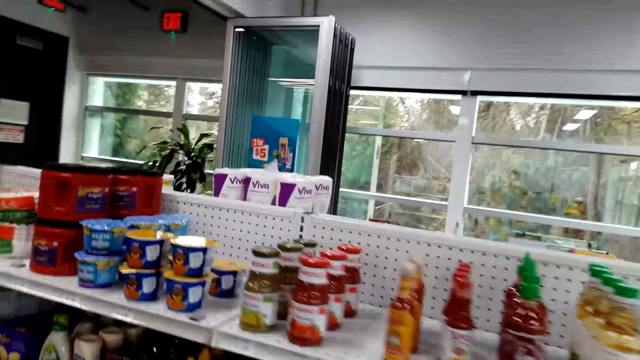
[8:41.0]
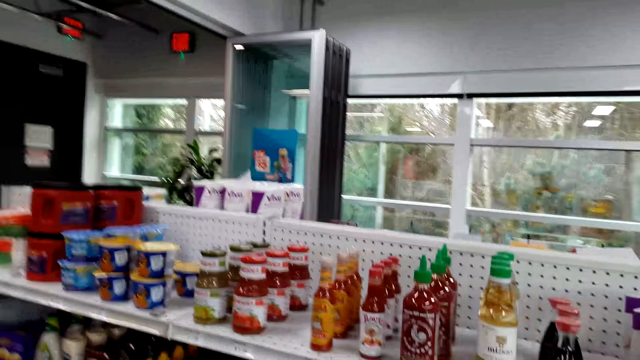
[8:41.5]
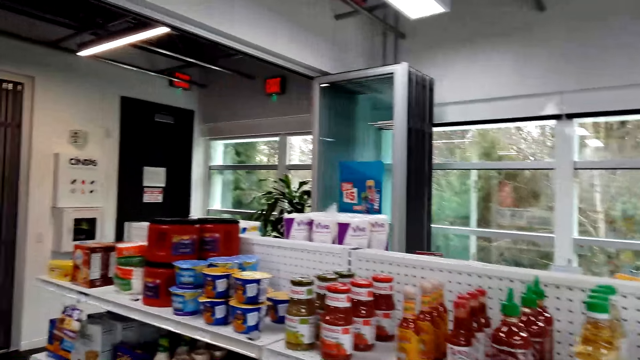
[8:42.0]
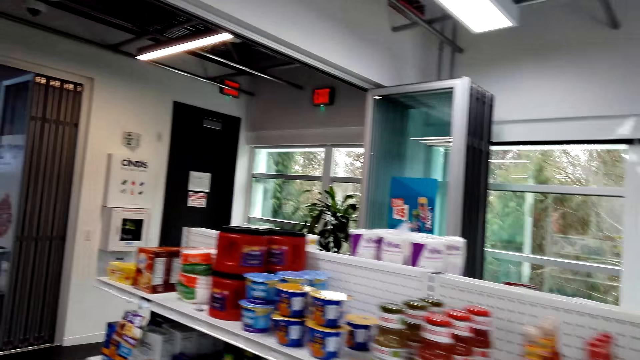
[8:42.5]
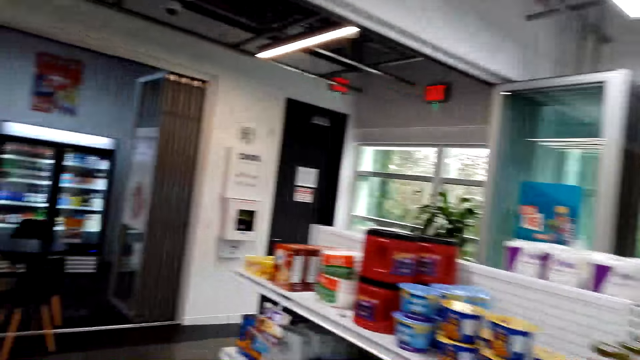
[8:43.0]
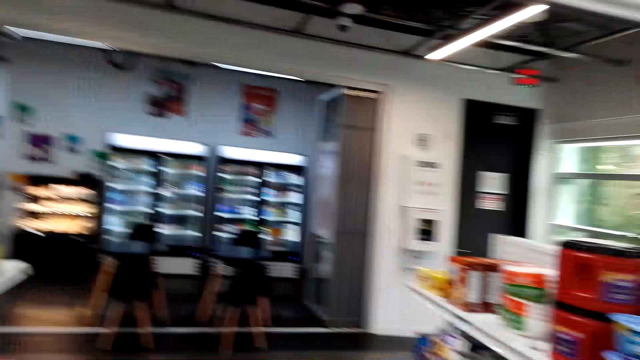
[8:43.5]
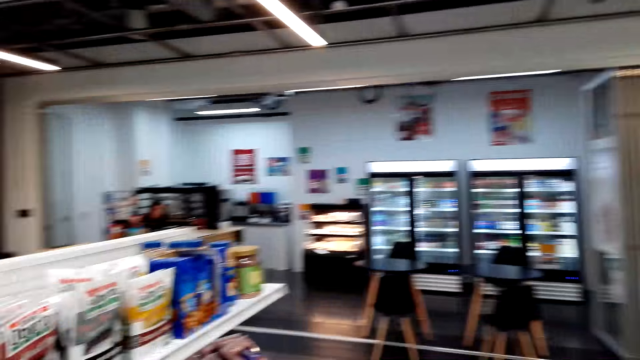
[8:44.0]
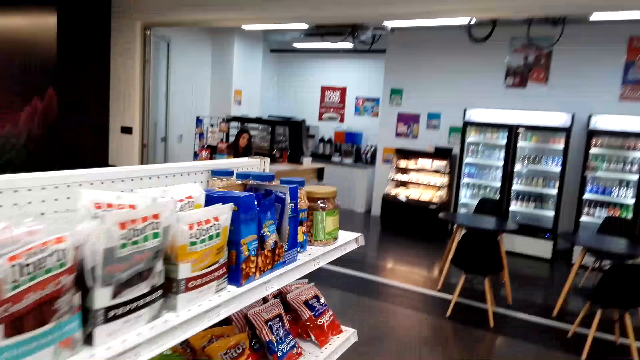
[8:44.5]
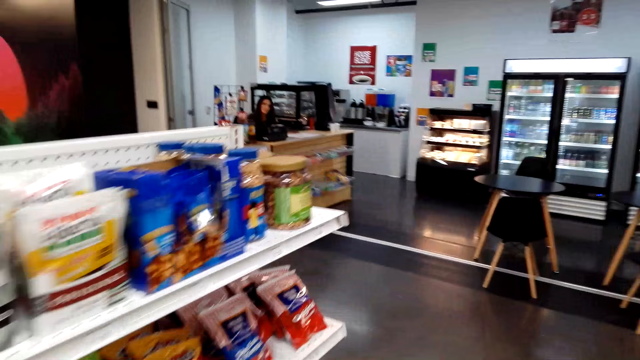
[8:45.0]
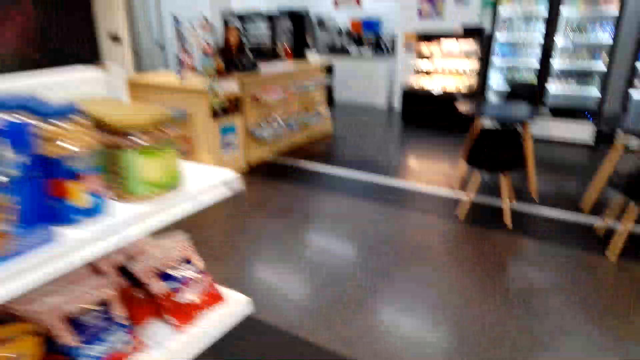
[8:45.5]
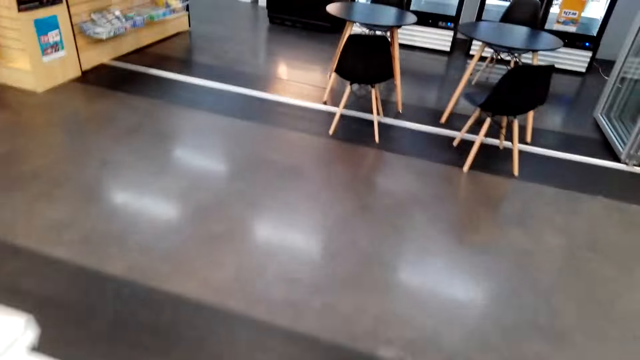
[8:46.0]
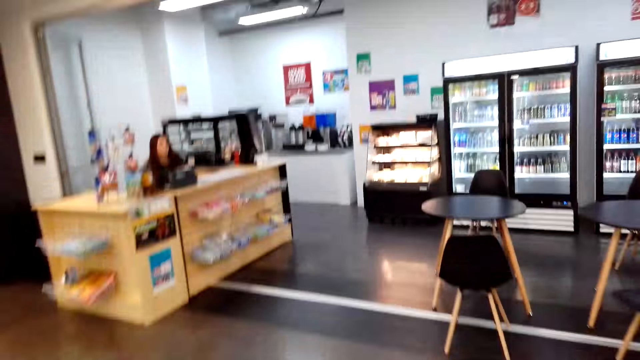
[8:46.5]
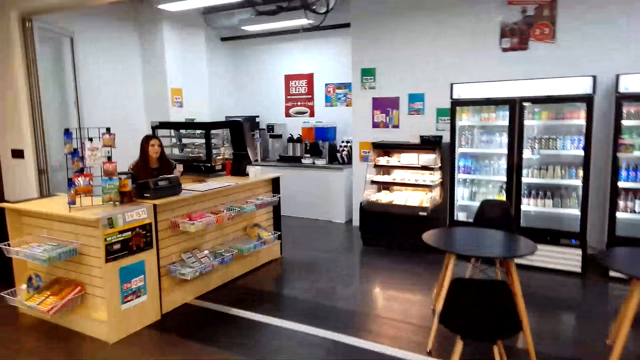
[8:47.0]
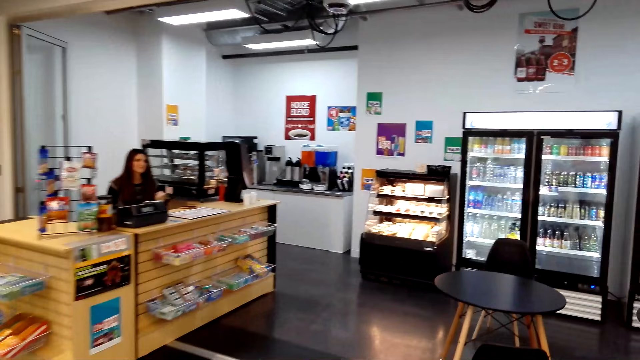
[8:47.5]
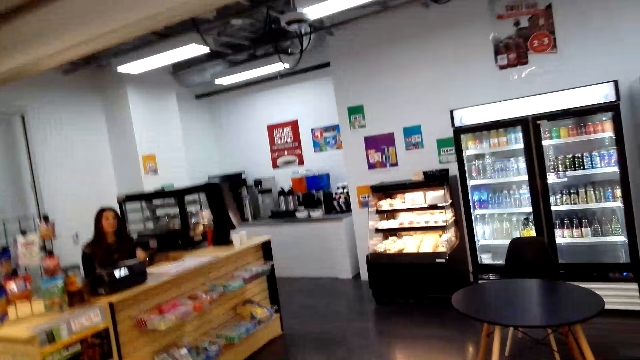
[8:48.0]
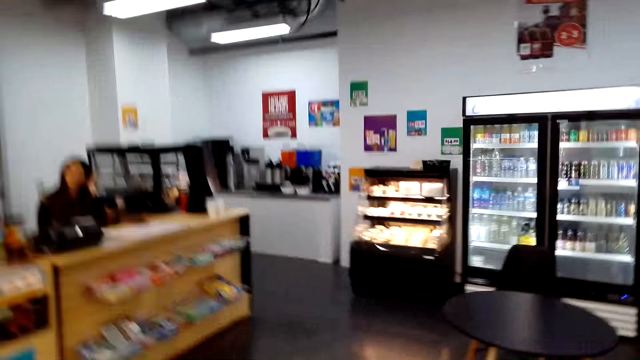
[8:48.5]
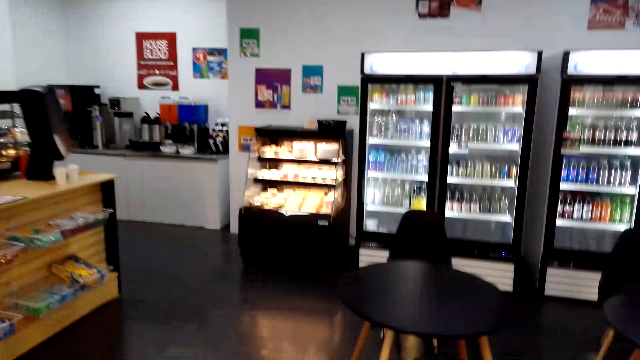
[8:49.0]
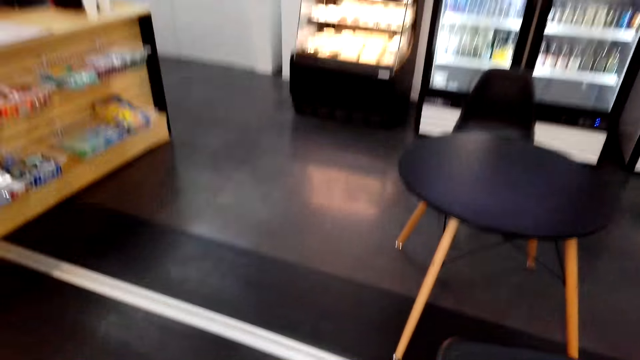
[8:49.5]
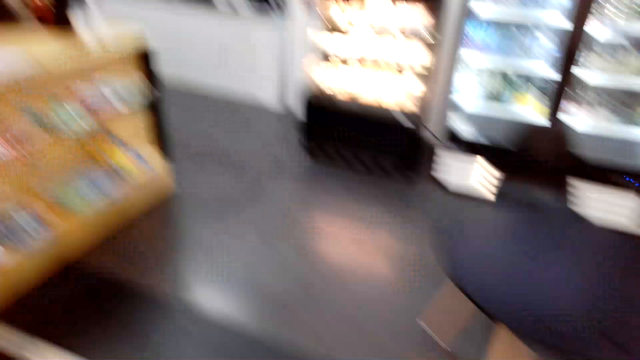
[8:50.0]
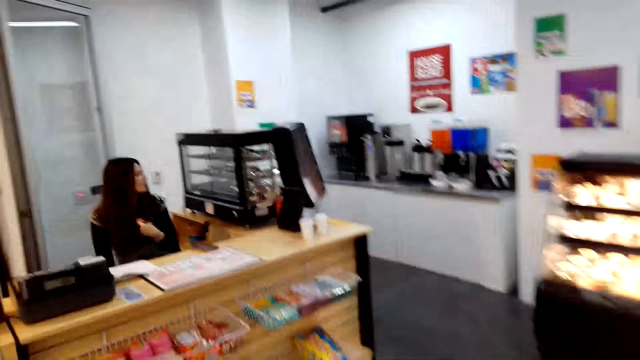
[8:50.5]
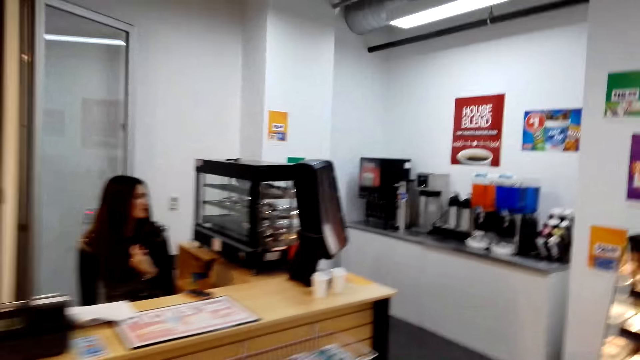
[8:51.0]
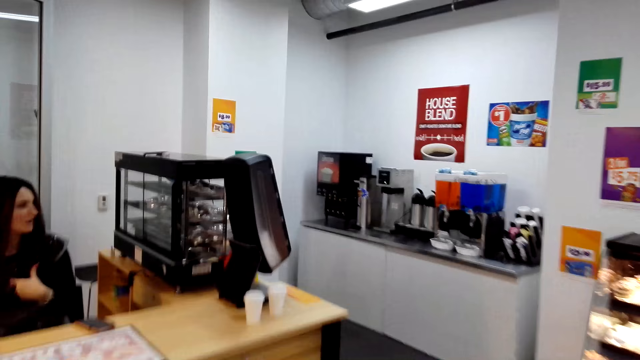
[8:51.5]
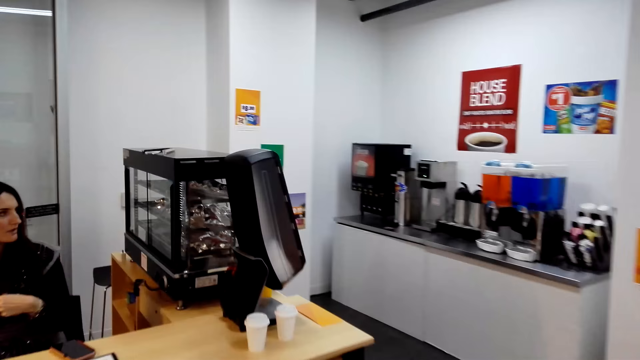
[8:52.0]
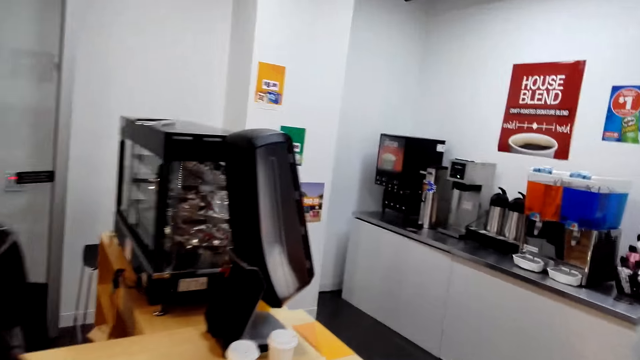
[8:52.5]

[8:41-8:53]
The camera wearer walks towards the counter area.

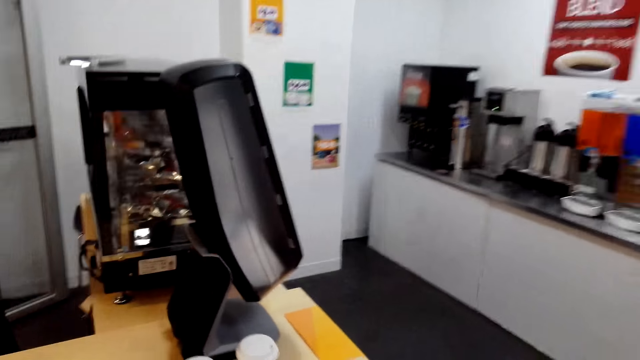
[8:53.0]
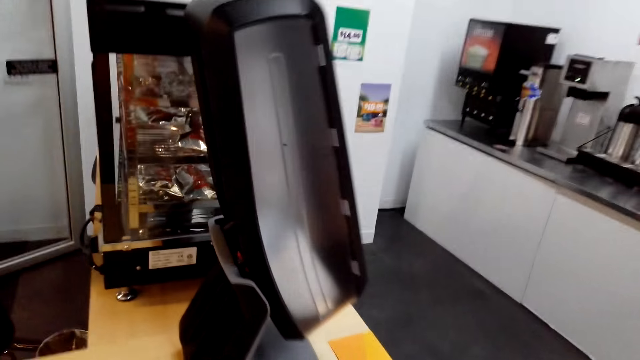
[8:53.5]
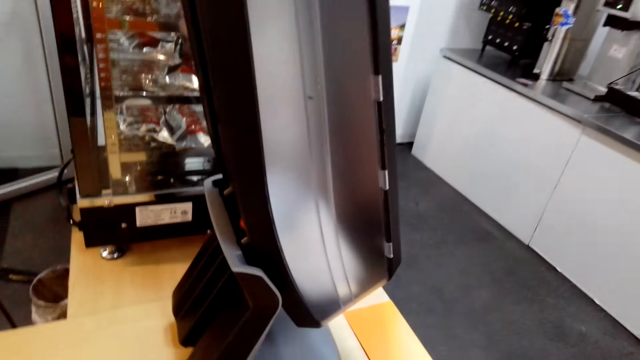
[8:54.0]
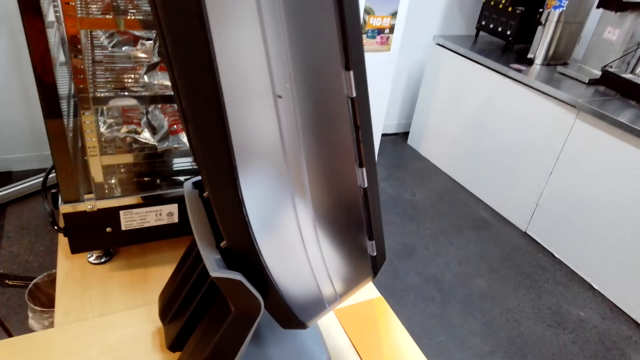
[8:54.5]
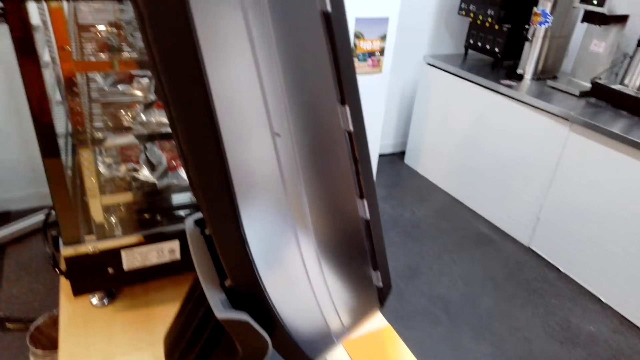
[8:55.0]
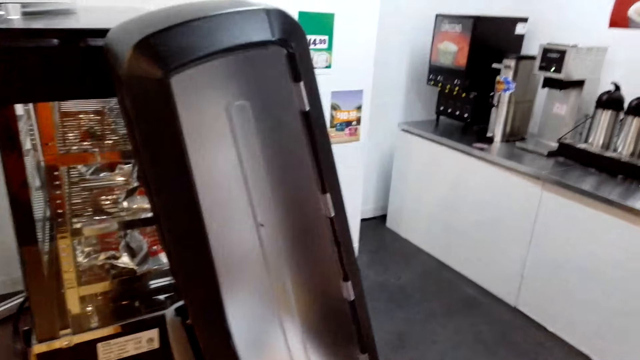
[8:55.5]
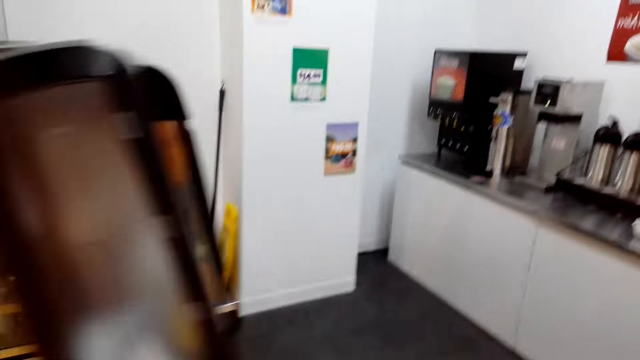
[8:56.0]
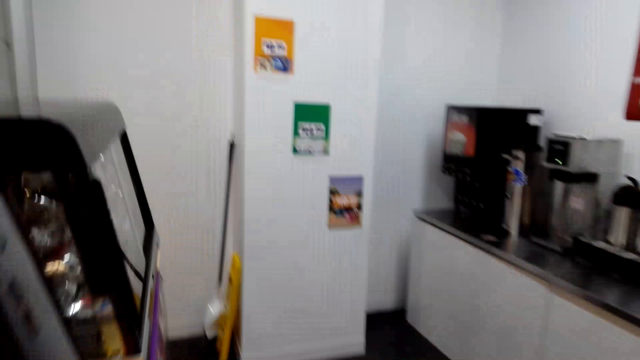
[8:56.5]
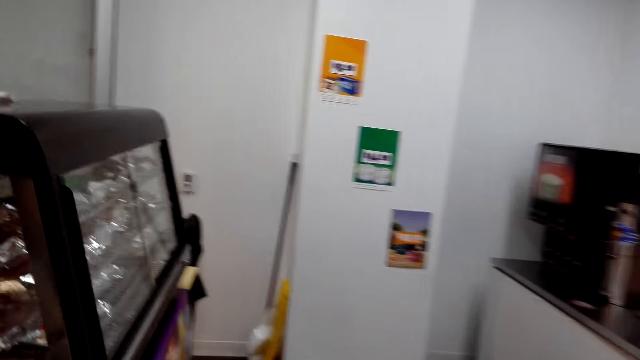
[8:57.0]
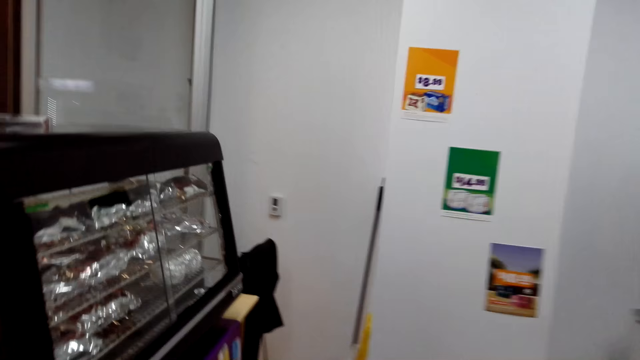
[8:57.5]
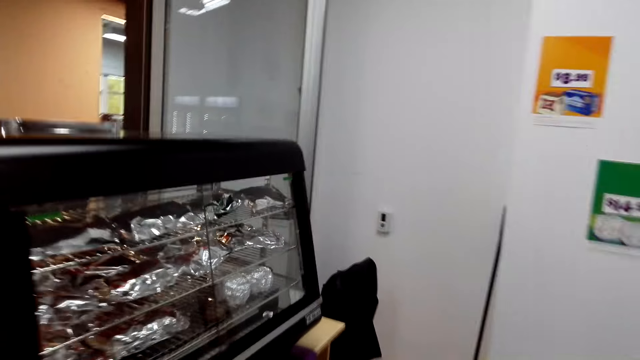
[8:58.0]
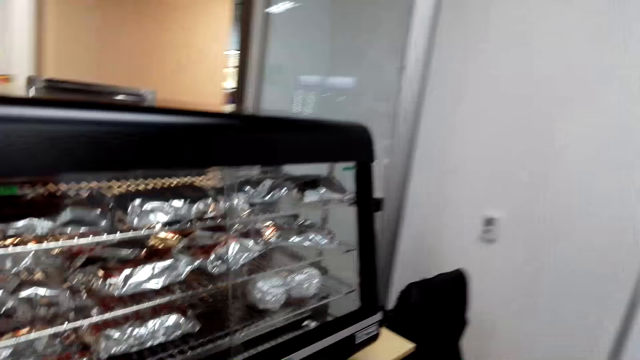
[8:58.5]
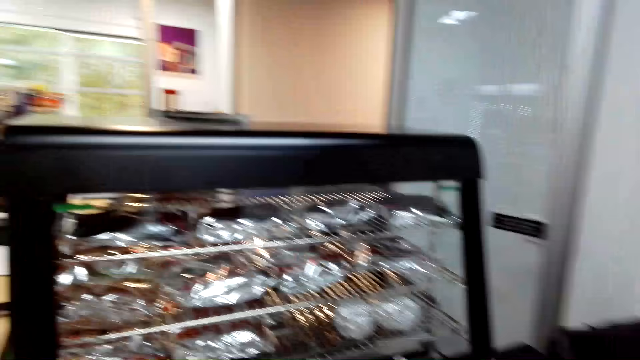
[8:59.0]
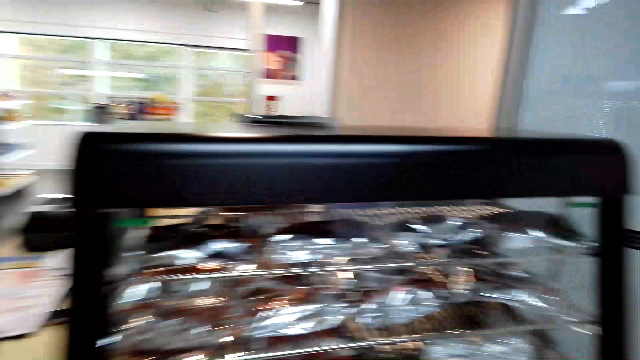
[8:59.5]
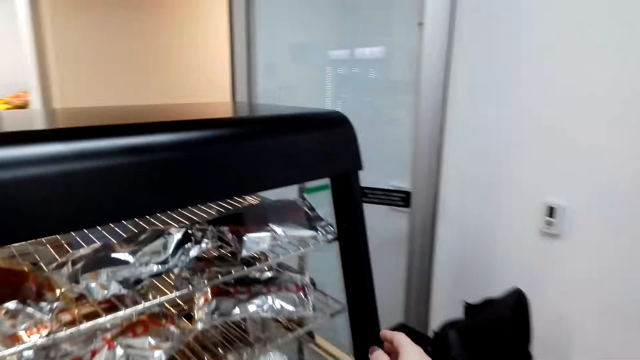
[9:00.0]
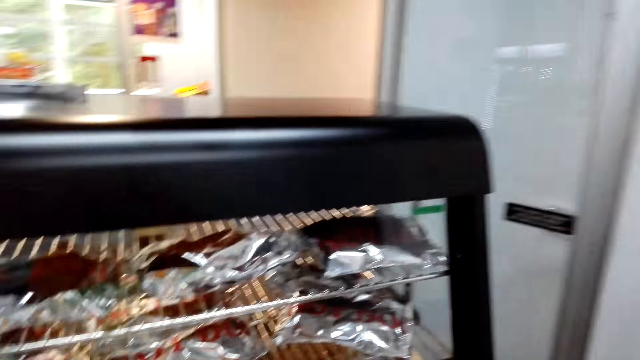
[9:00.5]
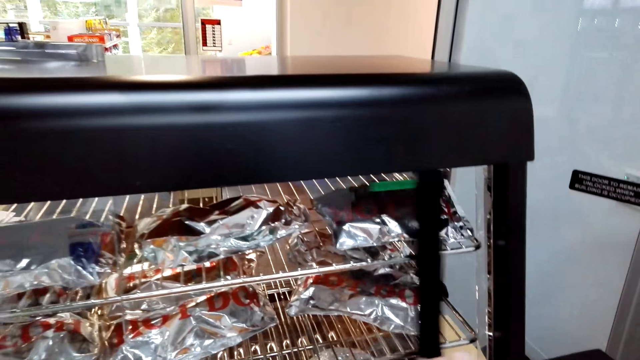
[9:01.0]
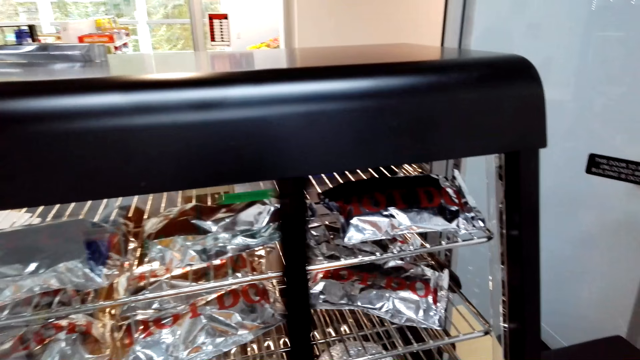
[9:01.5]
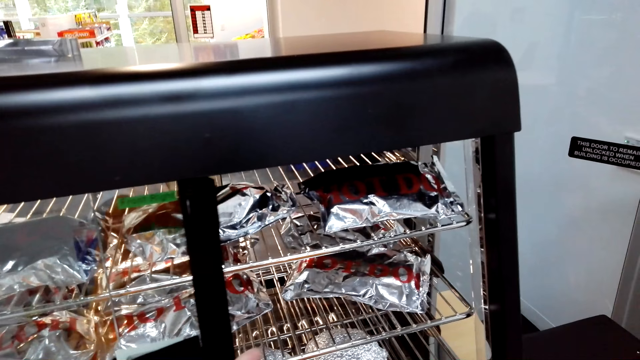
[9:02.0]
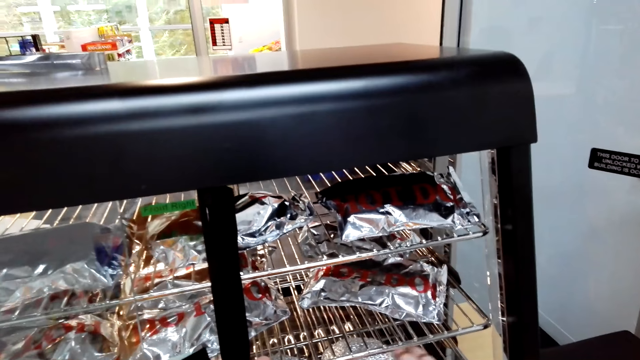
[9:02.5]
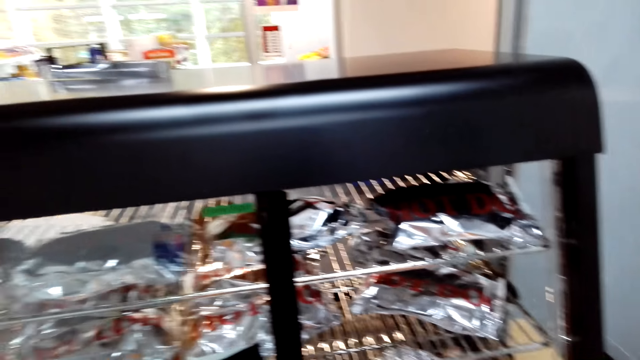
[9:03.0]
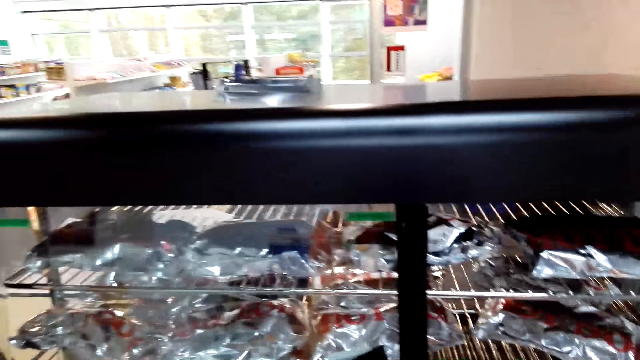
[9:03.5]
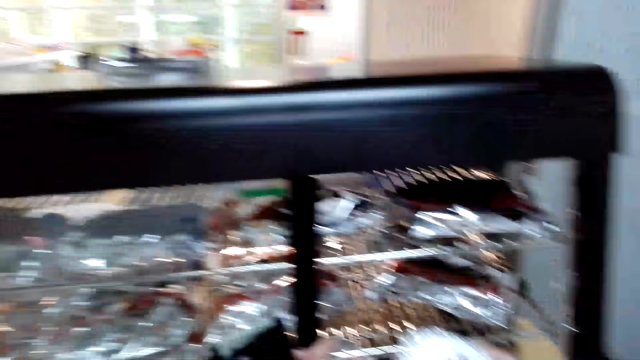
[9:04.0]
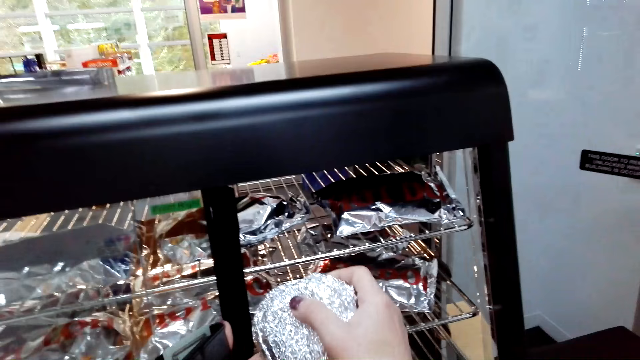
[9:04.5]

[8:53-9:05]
The camera wearer talks to a cashier. They walk to the oven, open the oven door and pick up snacks wrapped in foil paper.
